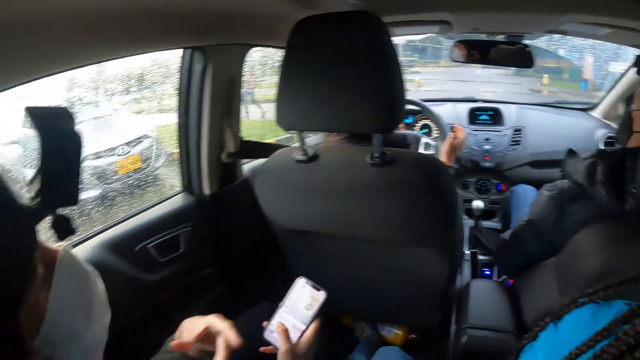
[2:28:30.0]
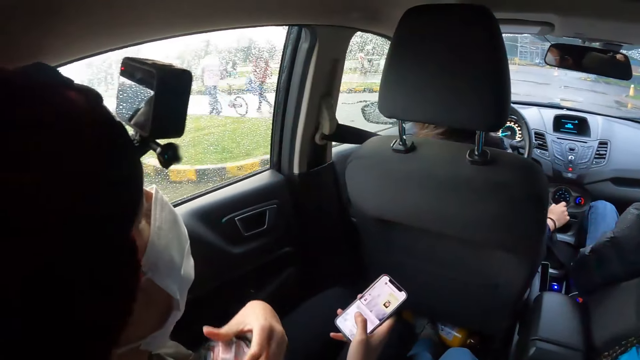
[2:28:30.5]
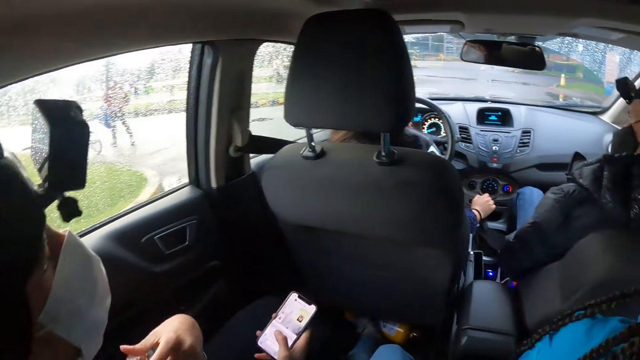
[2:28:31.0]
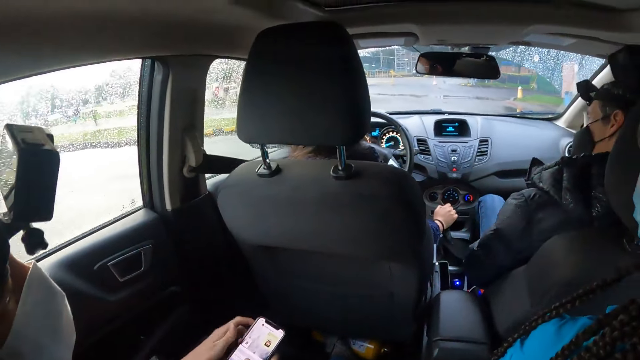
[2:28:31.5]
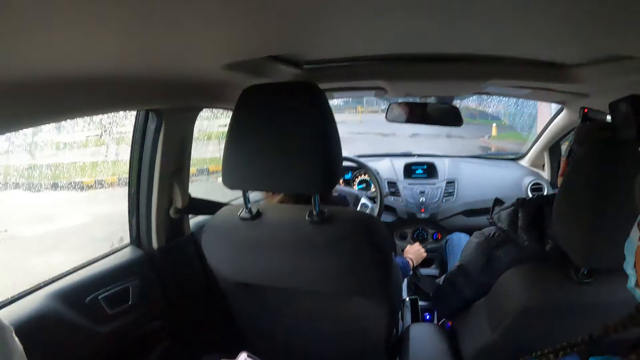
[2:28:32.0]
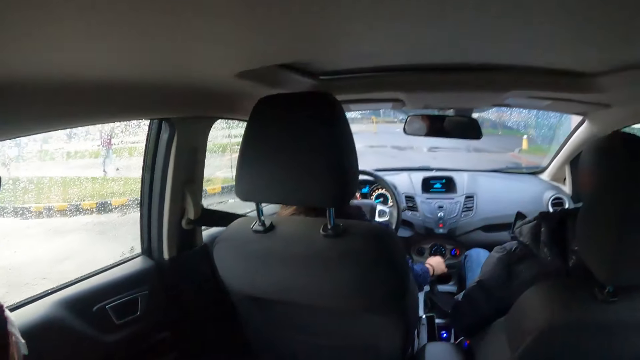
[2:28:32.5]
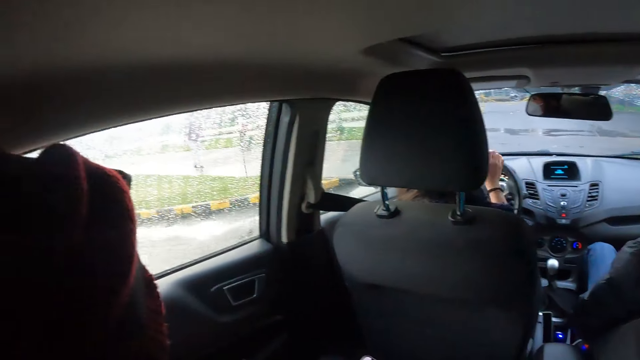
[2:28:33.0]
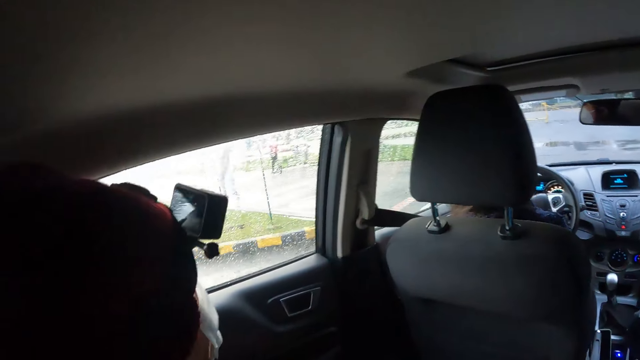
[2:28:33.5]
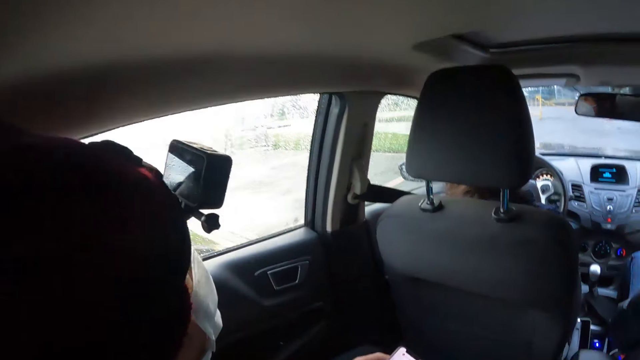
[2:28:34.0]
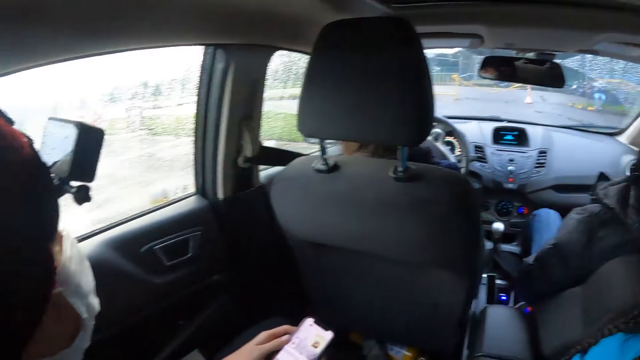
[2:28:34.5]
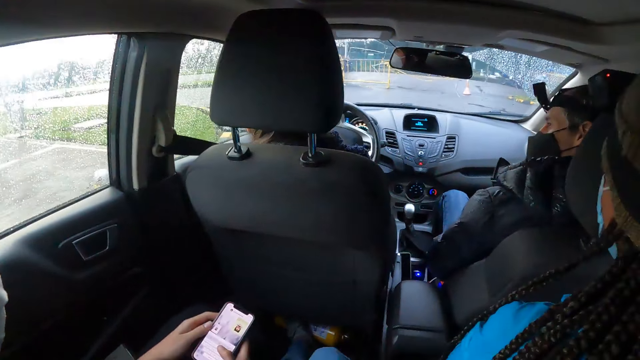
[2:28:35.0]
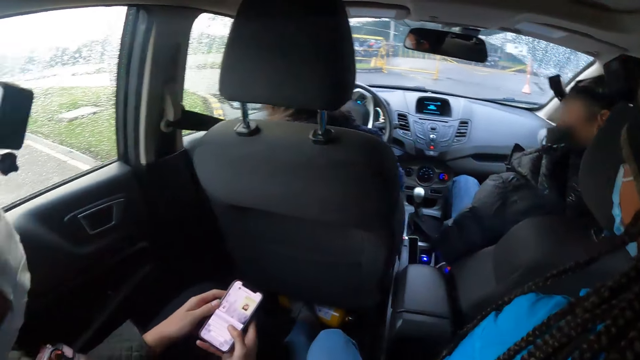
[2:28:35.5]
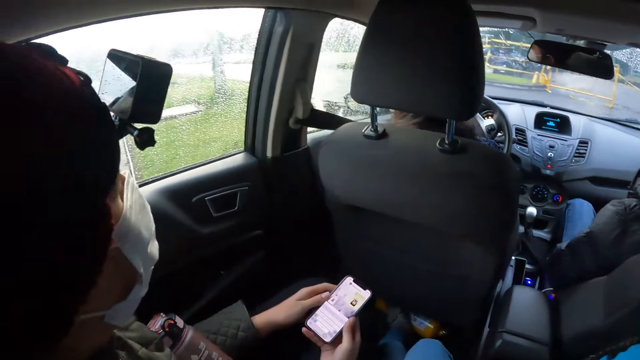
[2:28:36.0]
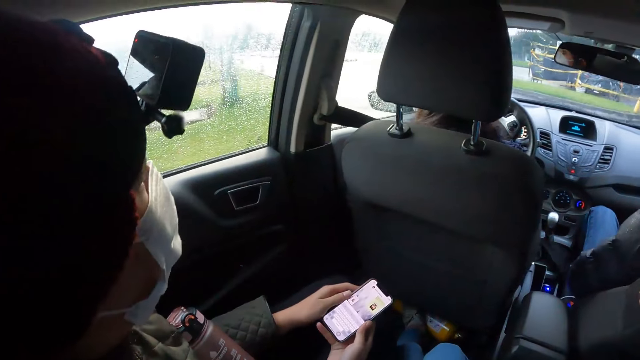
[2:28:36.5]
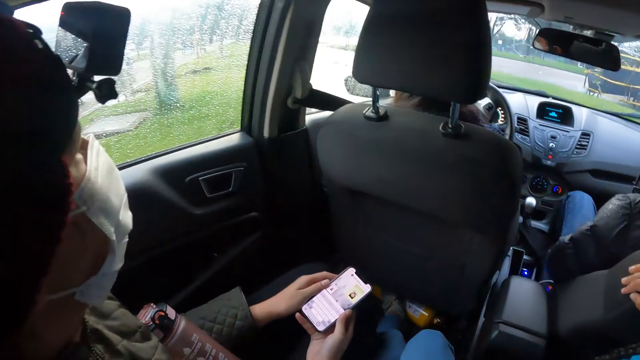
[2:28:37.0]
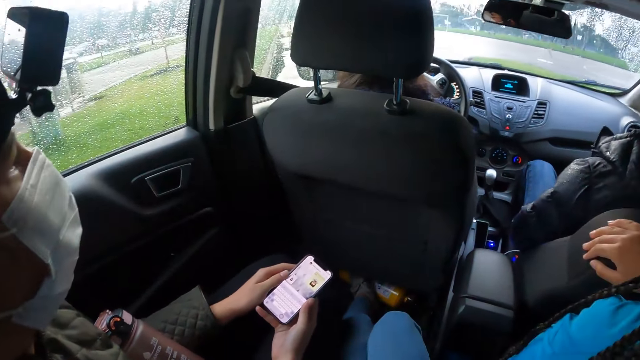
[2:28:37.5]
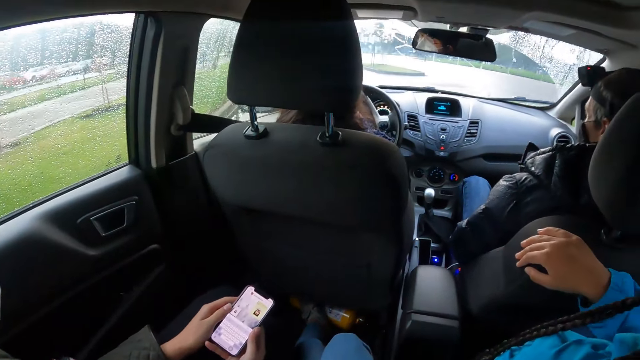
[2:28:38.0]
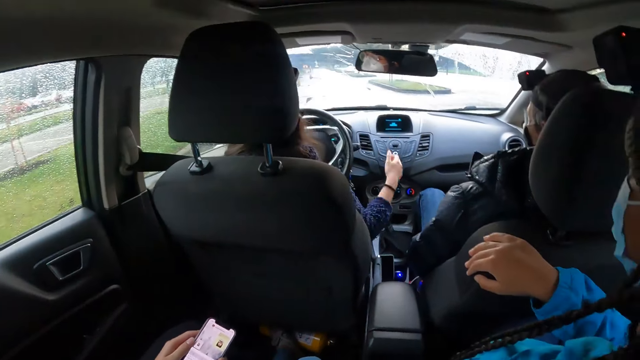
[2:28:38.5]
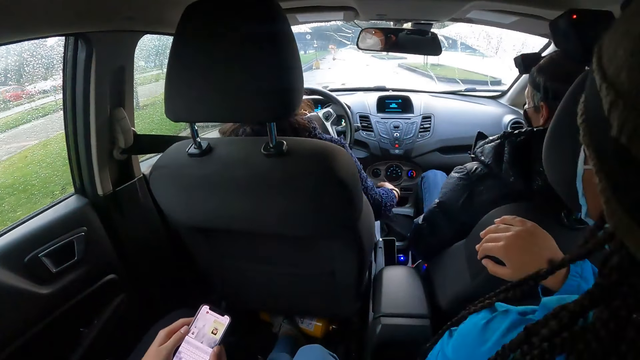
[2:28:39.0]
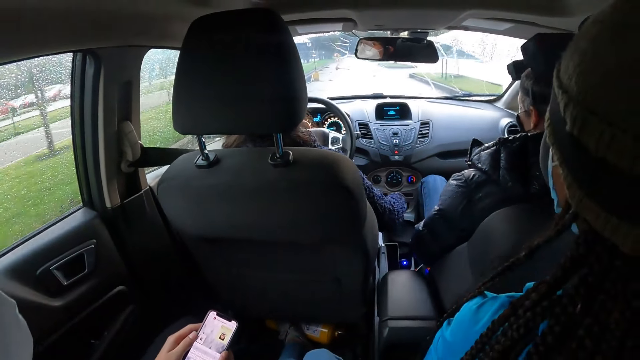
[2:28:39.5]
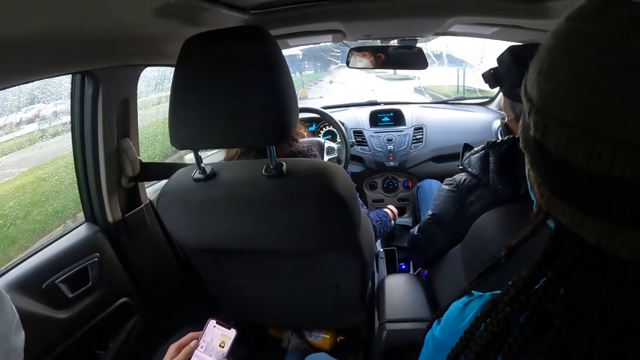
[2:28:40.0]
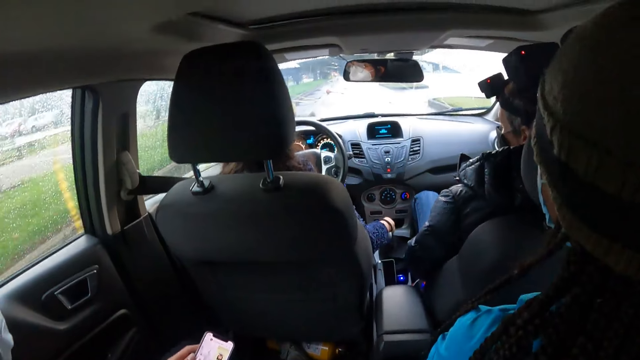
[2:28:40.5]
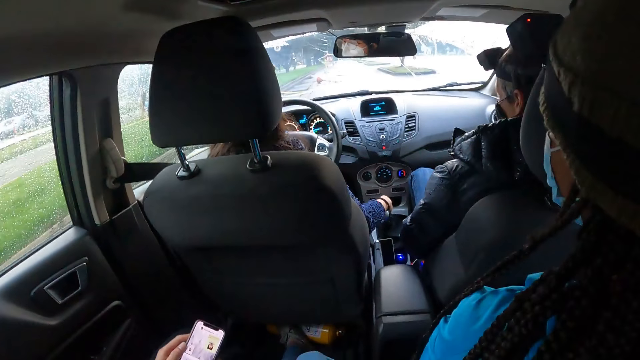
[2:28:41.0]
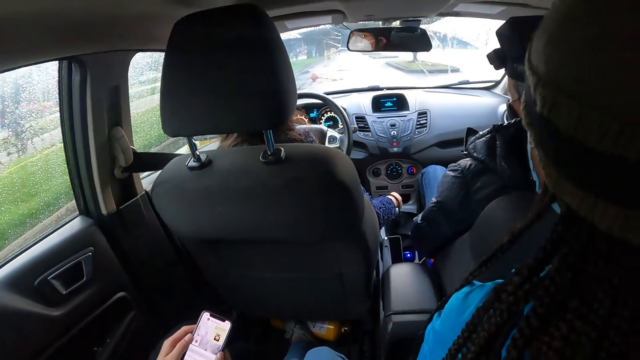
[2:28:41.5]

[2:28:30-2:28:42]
A lady picks up the bottle and puts down her hand. Another lady drives. She adjusts the gear stick of the car with her right hand and holds the gear.

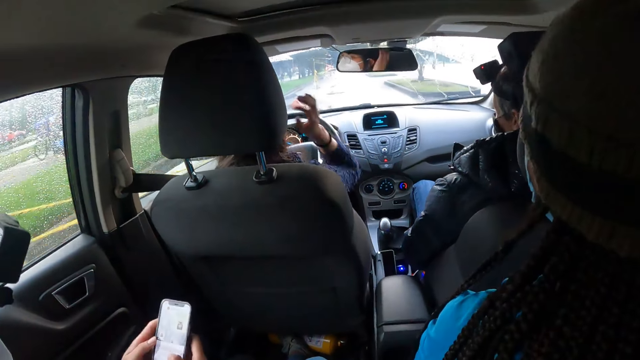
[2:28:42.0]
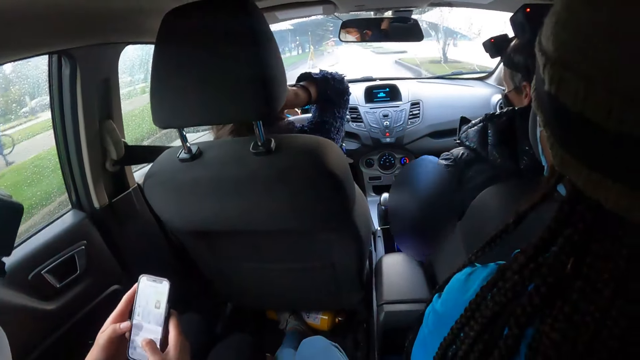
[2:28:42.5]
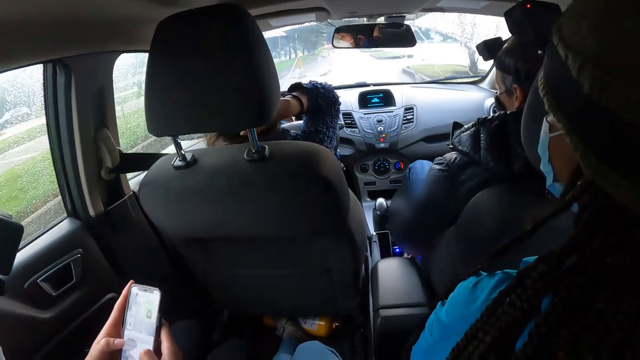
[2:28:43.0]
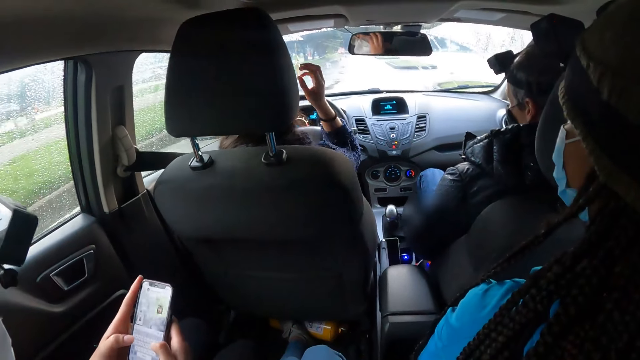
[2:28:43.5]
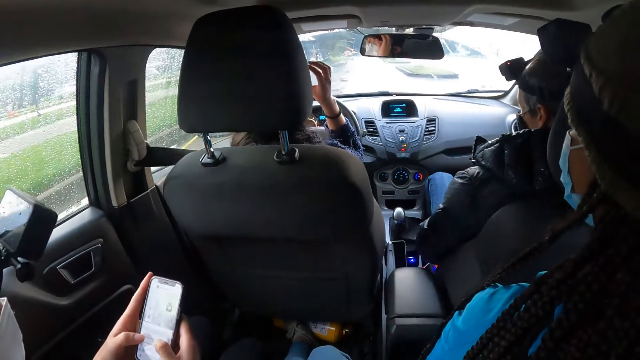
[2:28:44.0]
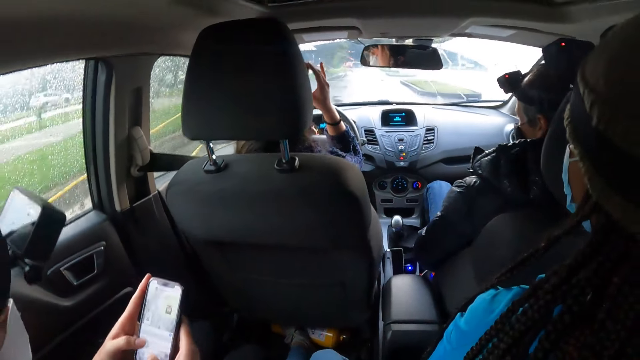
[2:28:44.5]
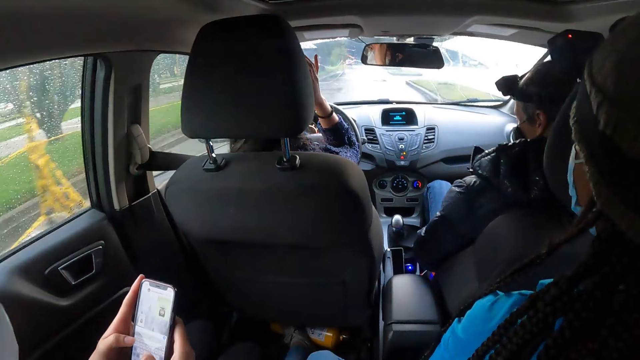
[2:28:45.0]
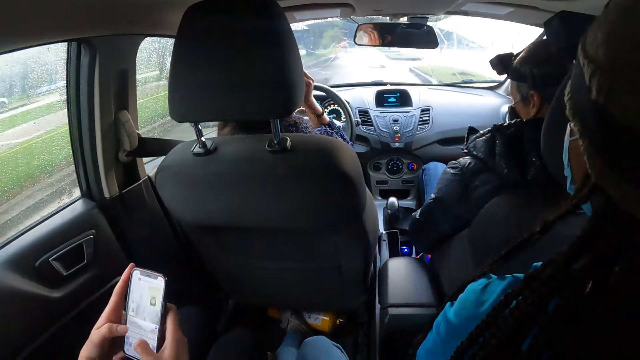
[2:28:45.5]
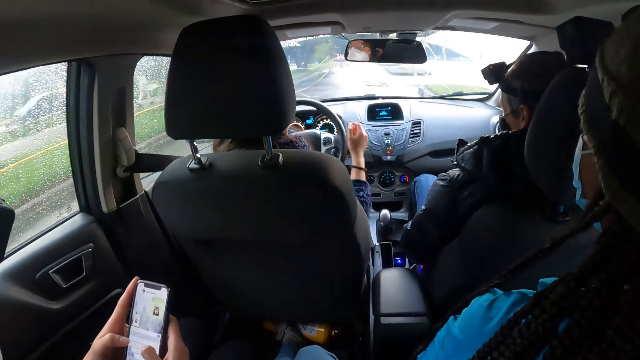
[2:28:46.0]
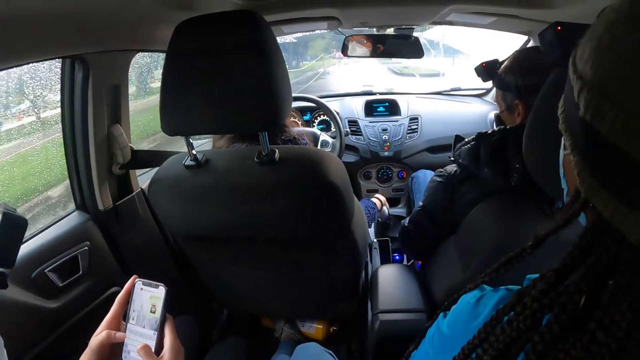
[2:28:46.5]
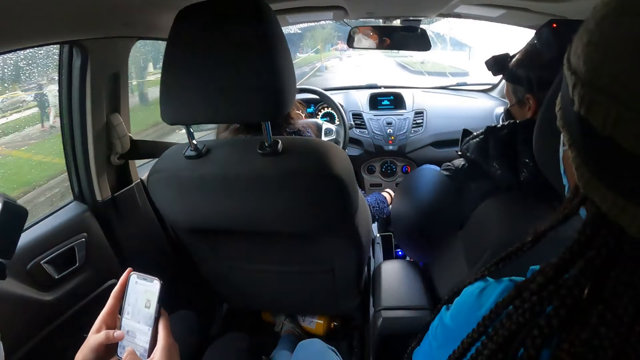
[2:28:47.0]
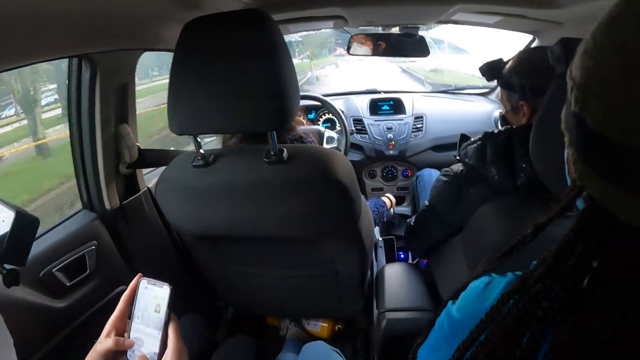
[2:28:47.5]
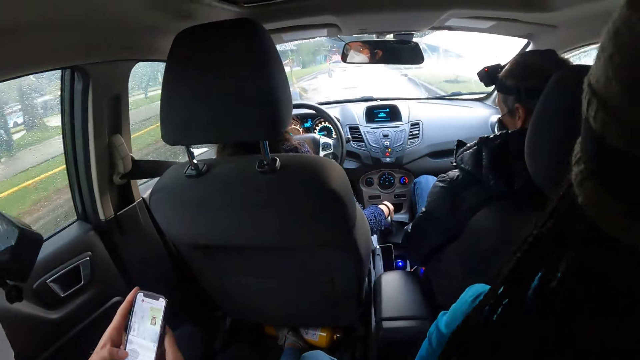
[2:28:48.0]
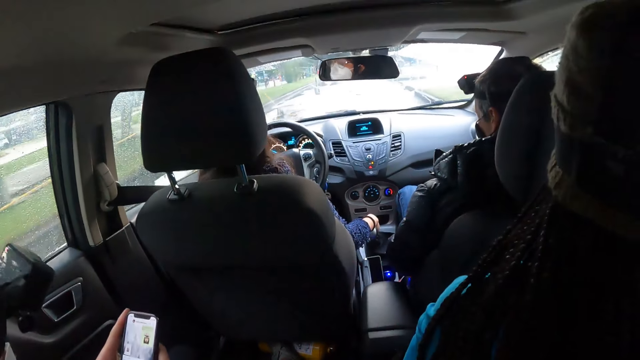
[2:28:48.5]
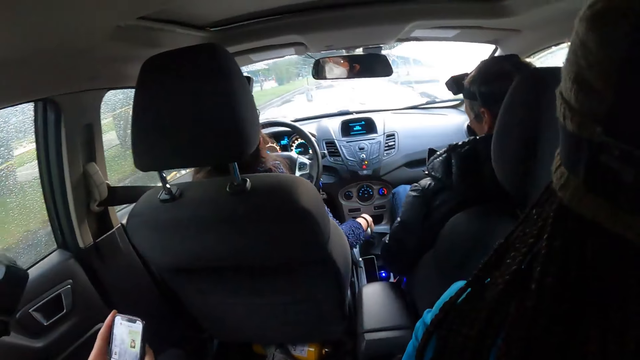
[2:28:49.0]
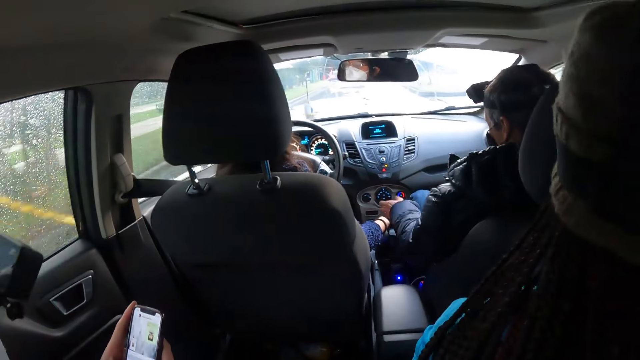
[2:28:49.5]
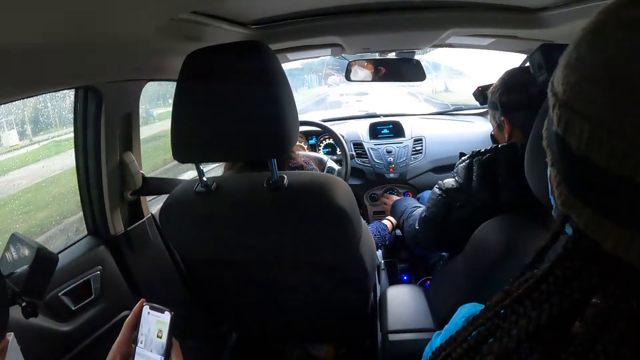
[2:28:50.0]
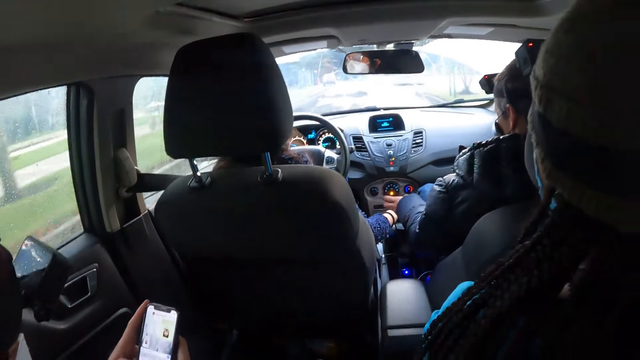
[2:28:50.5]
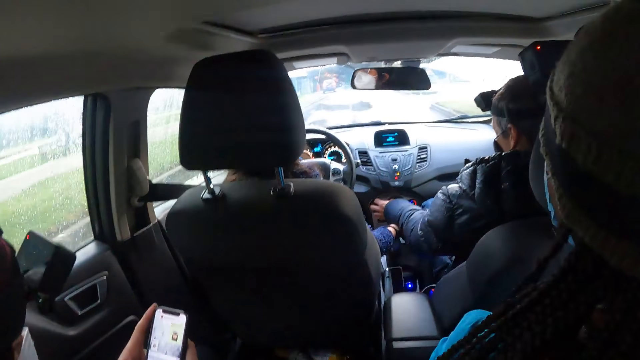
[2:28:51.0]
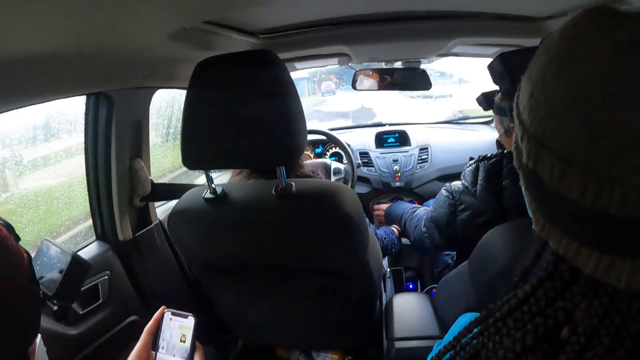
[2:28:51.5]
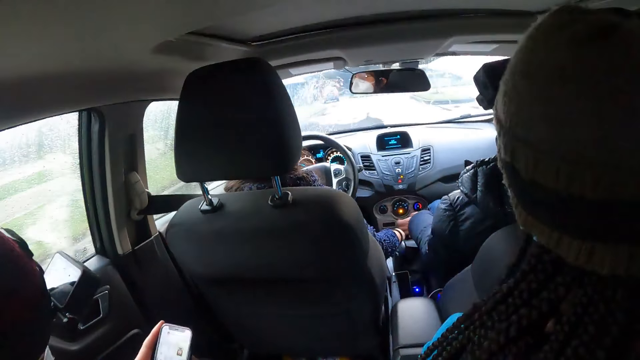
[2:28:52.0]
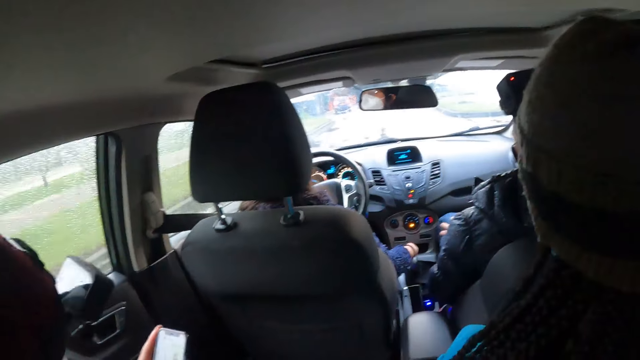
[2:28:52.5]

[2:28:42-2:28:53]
A lady touches her hair. The lady adjusts her camera. A woman drives the car on the road with the steering in her left hand. The woman holds the hand gear with her right hand. A man operates a control in the car with his left hand.
